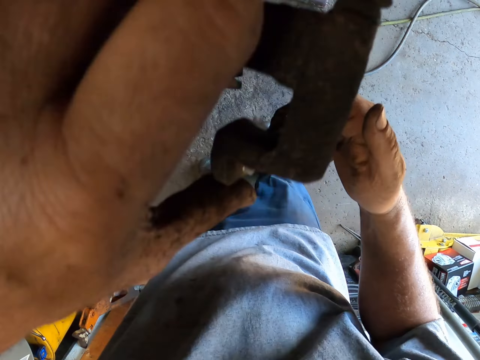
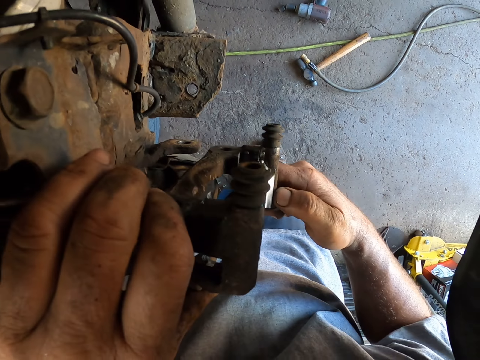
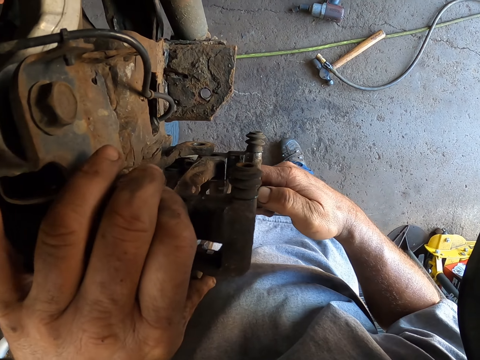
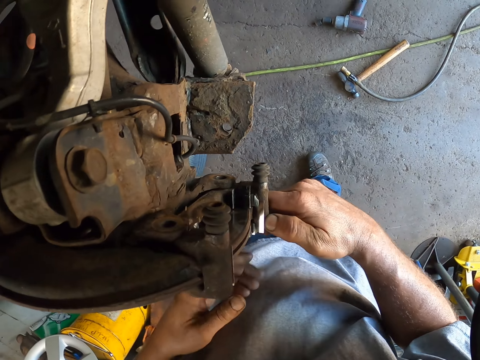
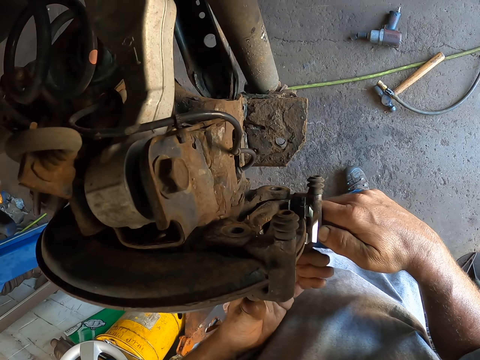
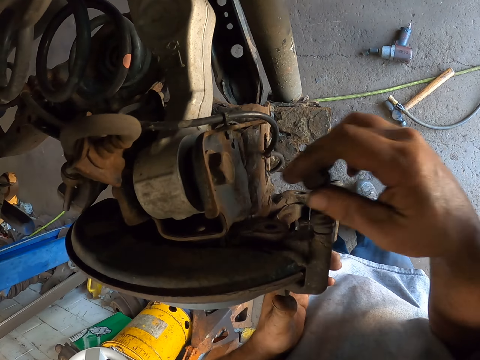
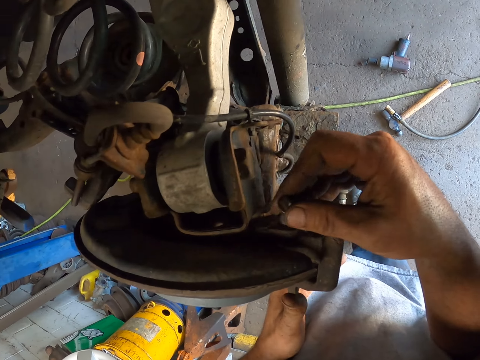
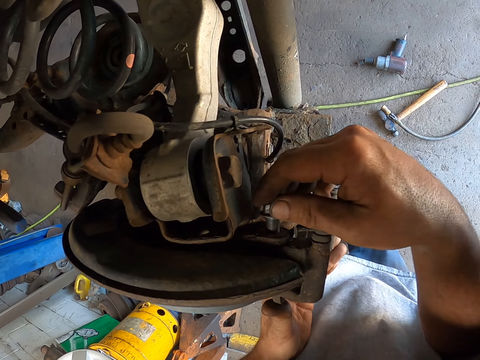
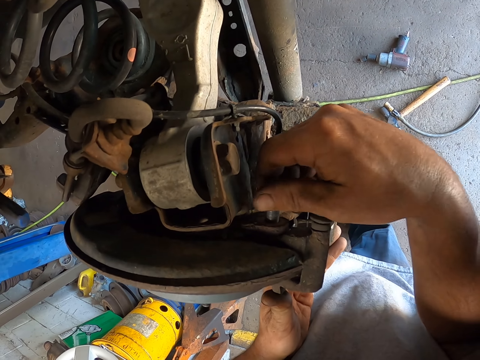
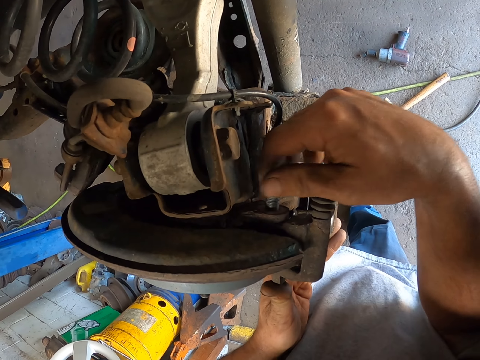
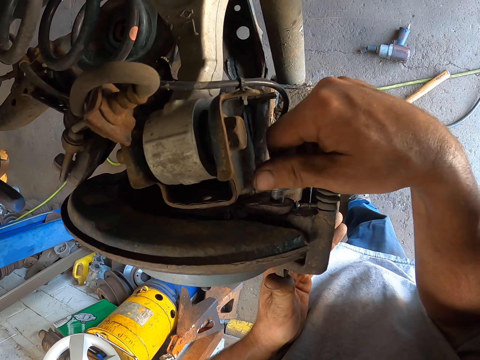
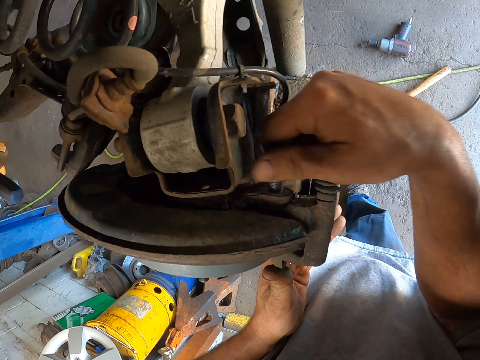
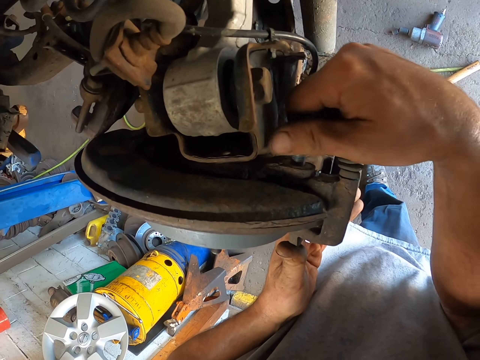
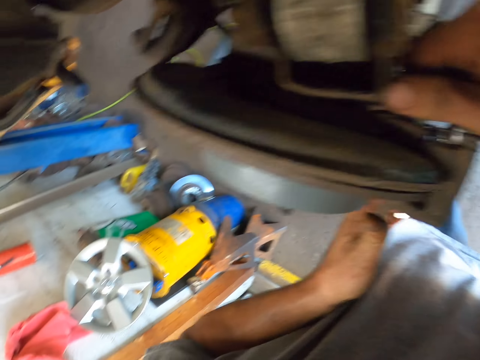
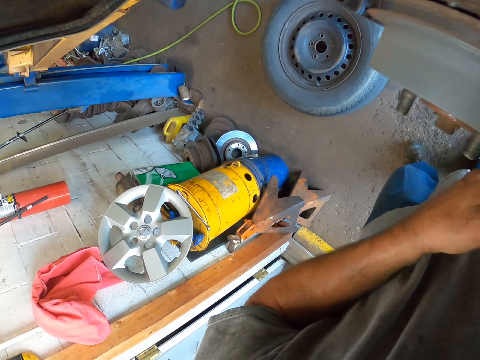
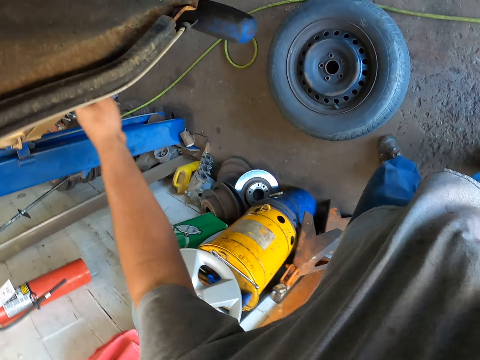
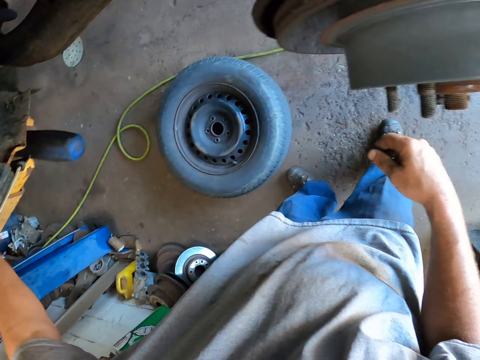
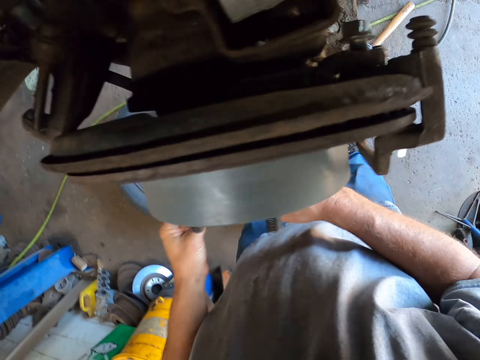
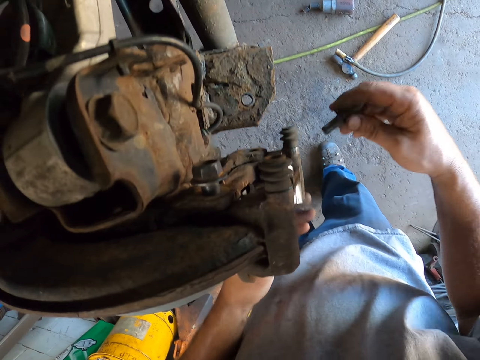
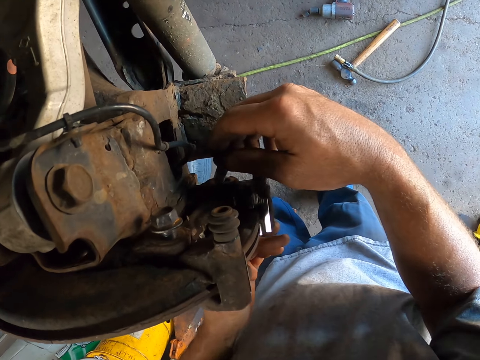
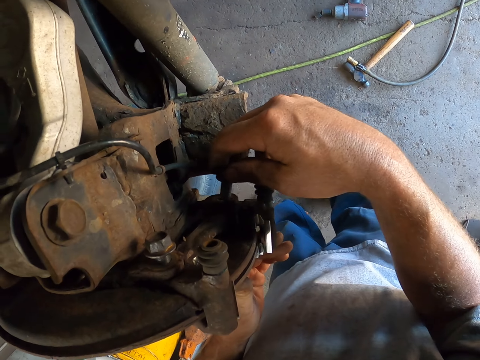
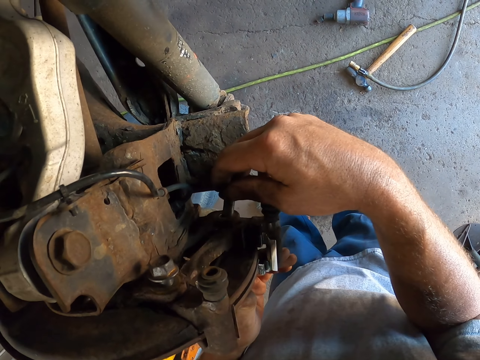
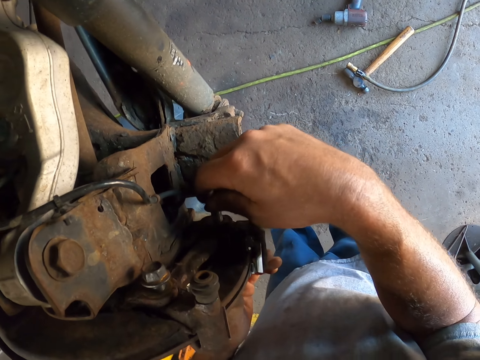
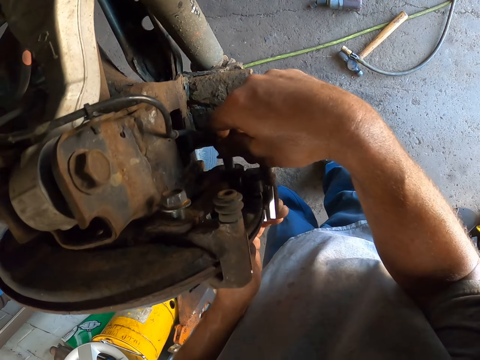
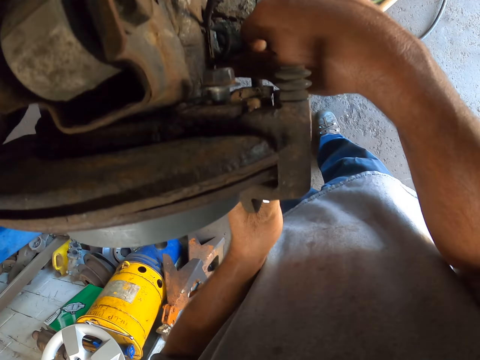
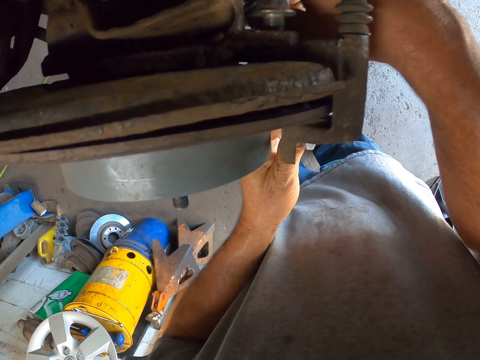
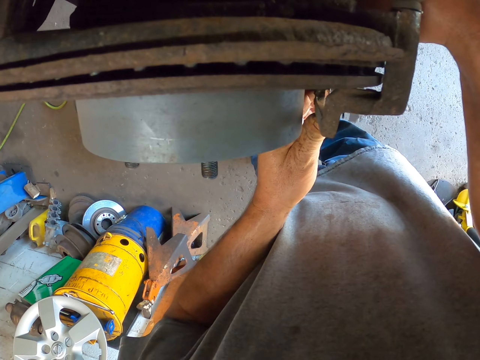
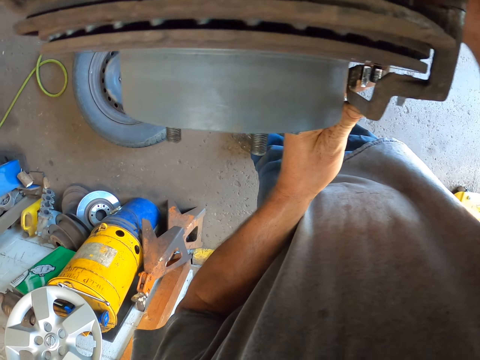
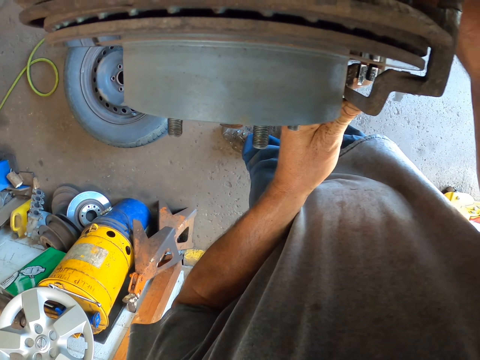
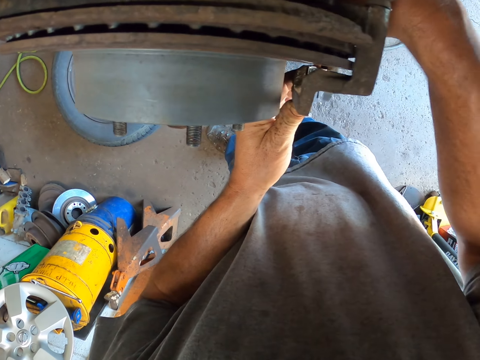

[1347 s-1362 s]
The camera wearer places the metal under the car. They fit the metal on the car's wheel. They tighten the metal with the bolt. They pick the bolt from the car lift. They tighten the metal with the bolt.

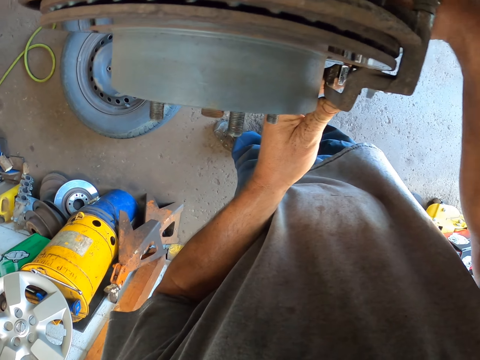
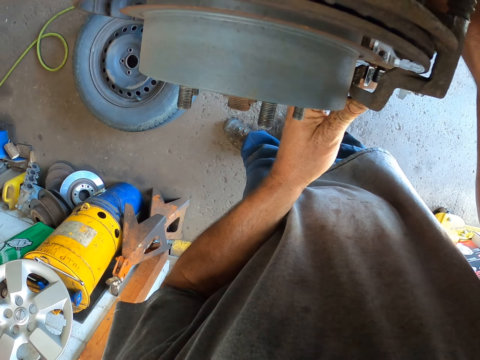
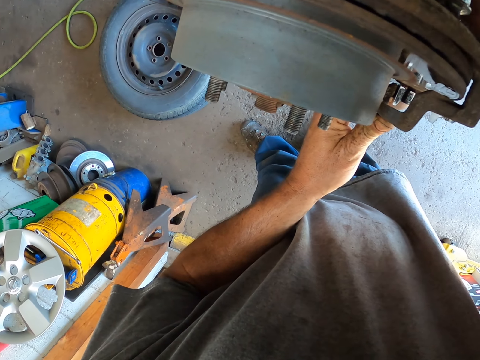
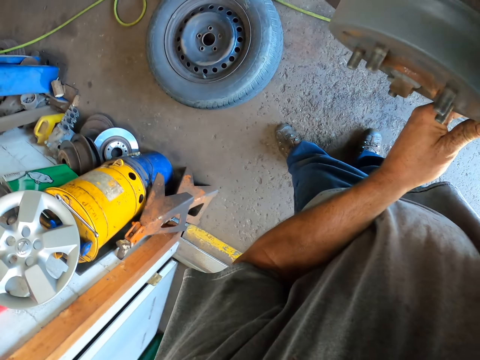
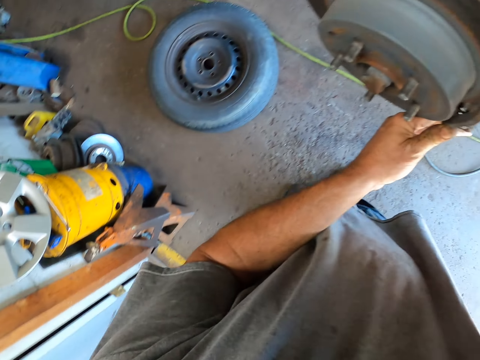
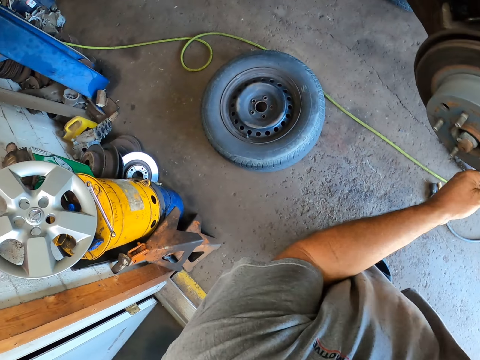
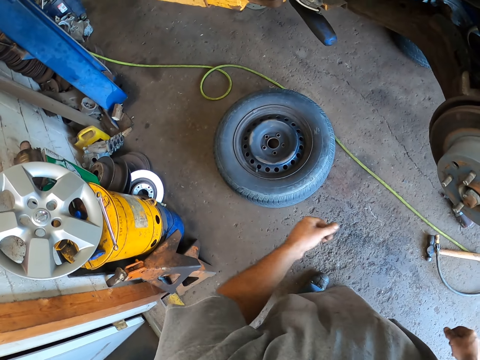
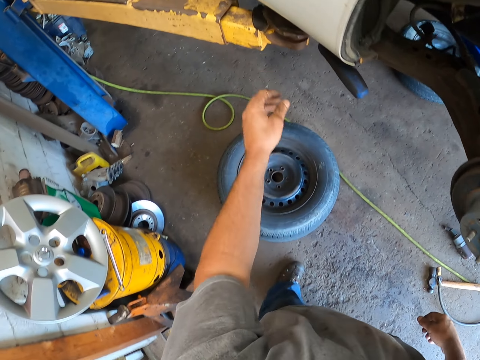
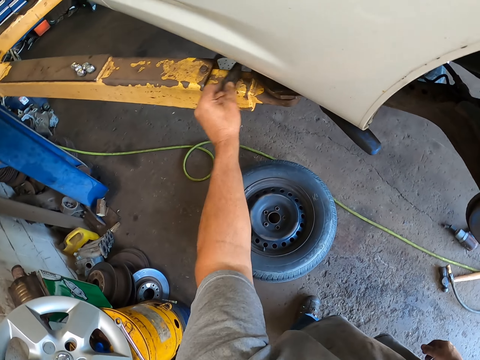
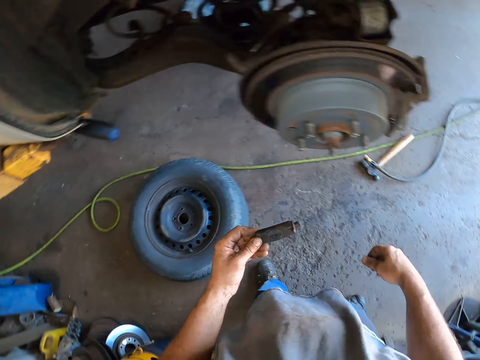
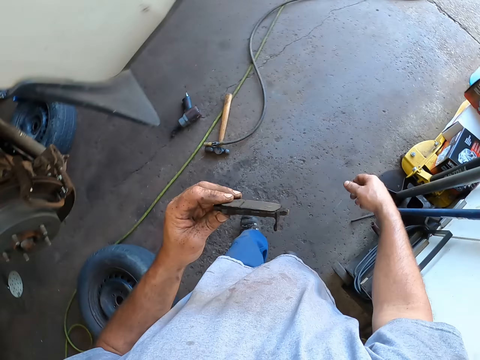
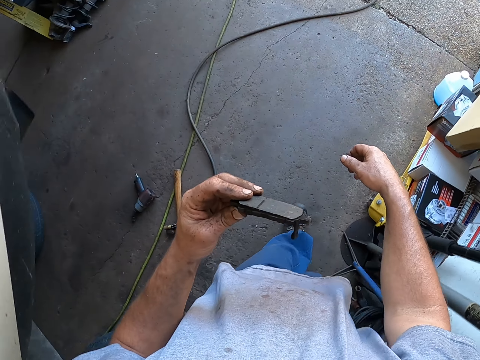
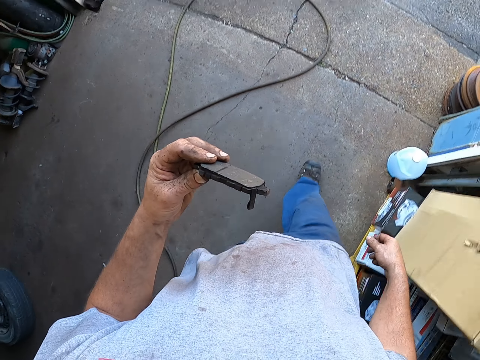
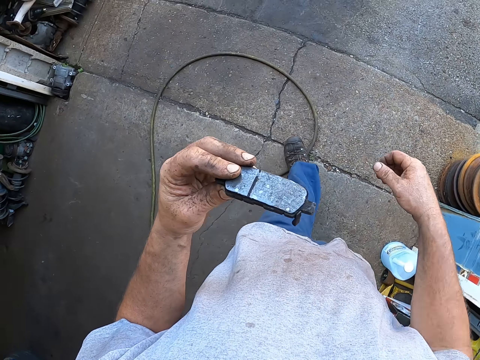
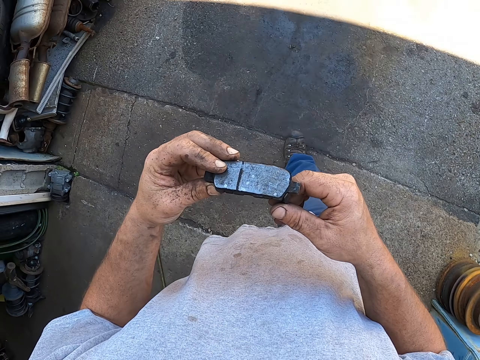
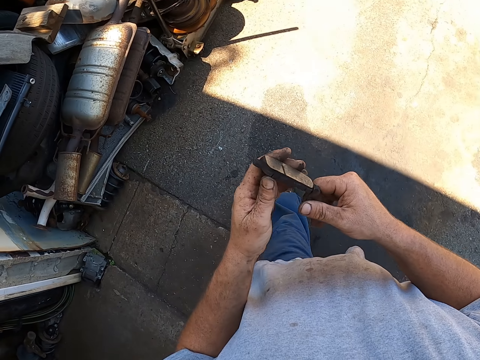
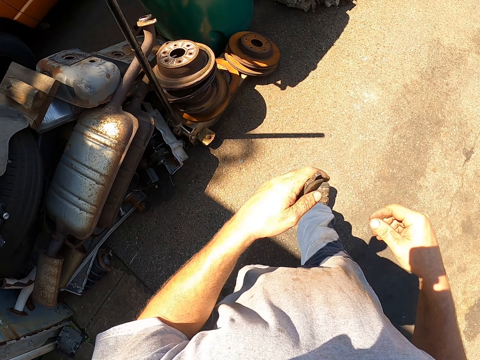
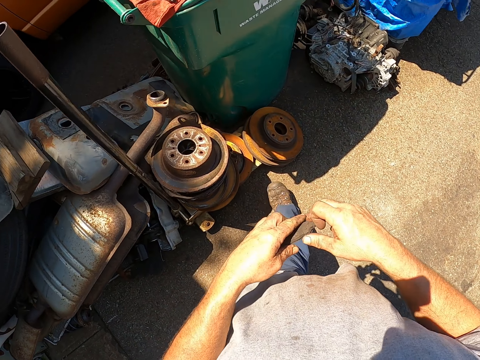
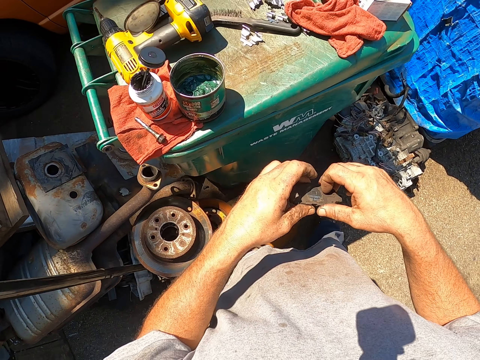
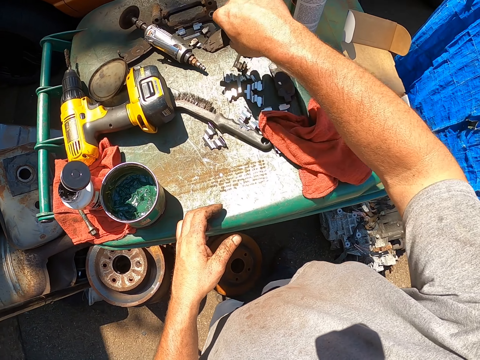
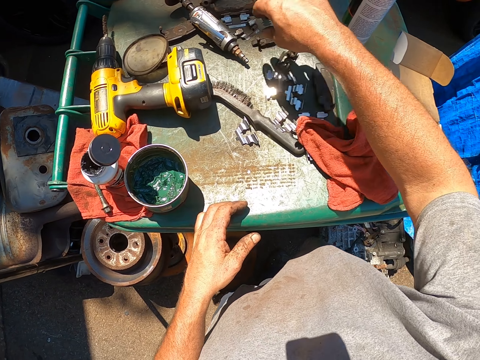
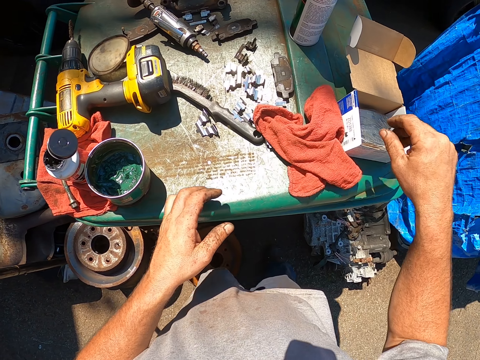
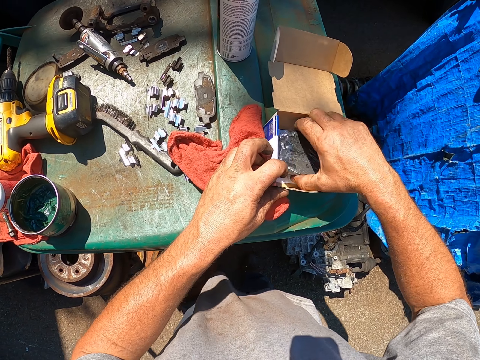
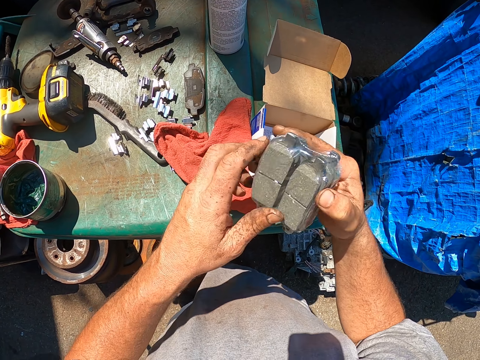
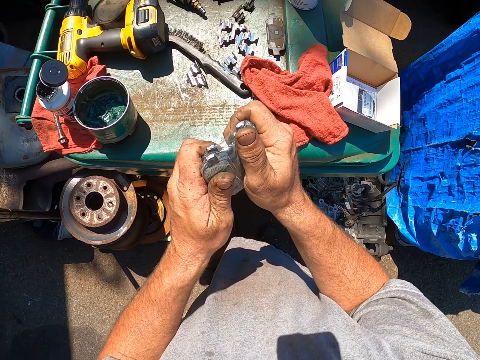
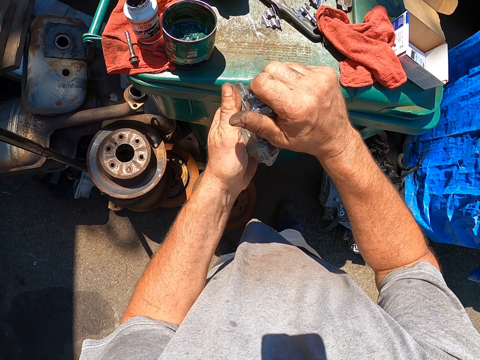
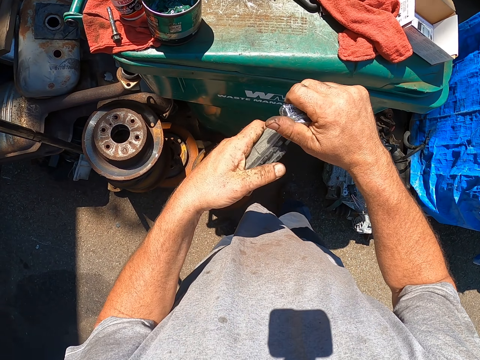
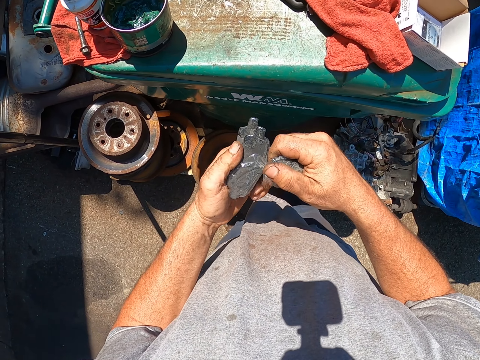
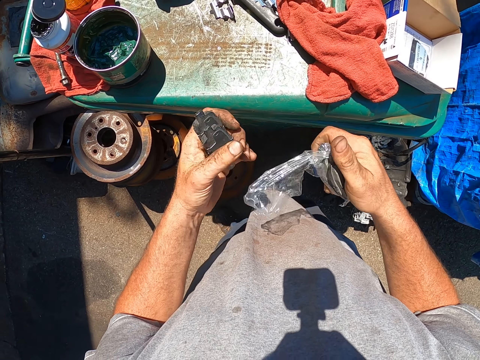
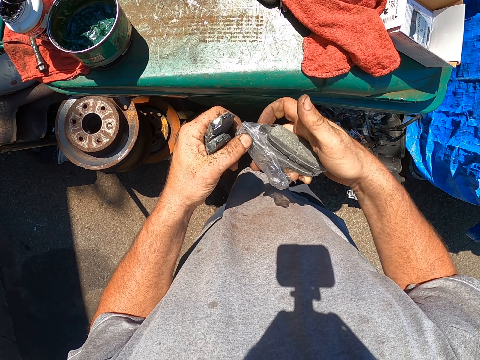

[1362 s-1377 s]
The camera wearer picks a metal from the car lift. They walk in the garage. They walk outside. They place the metal on the dustbin. They pick the metals from the carton box. They tear the paper from the metal. They open something.
